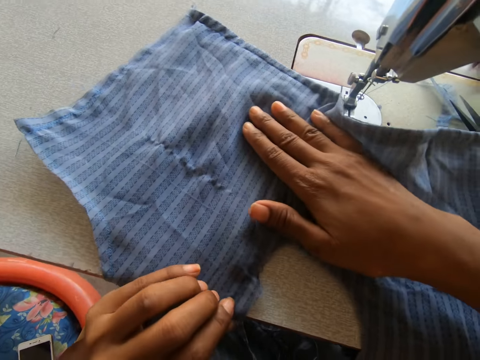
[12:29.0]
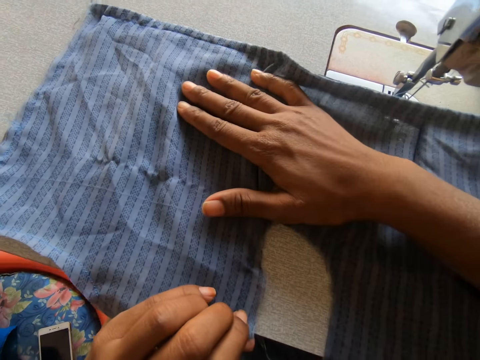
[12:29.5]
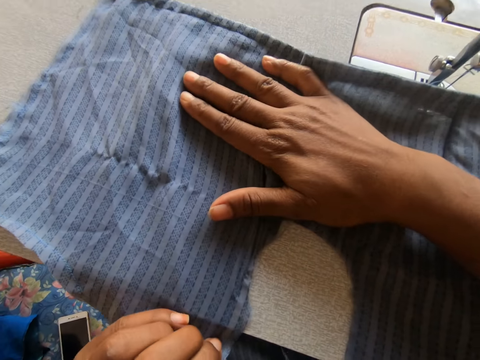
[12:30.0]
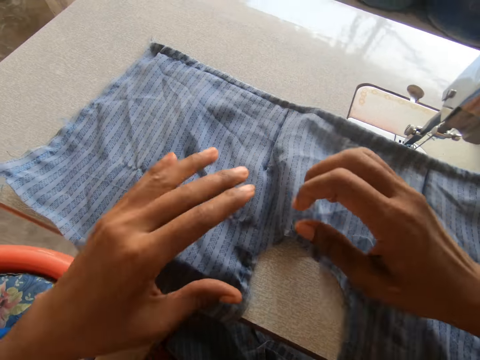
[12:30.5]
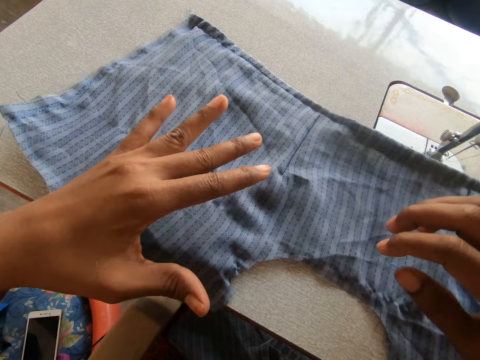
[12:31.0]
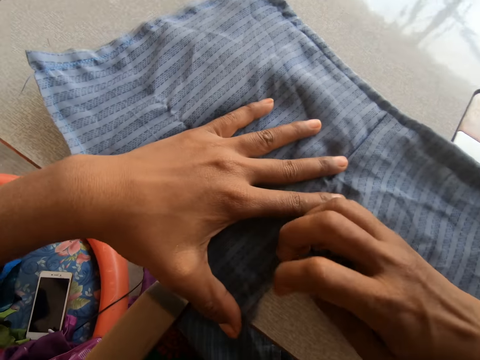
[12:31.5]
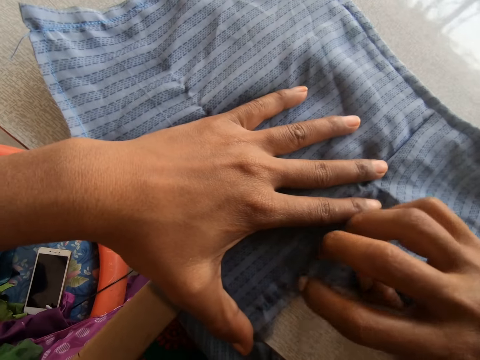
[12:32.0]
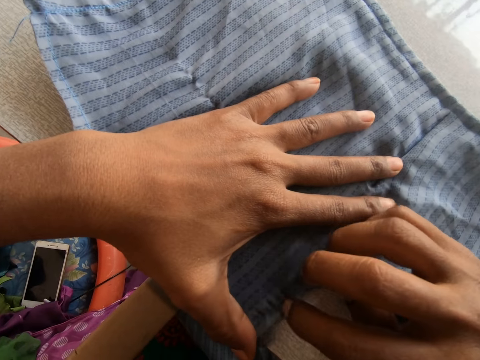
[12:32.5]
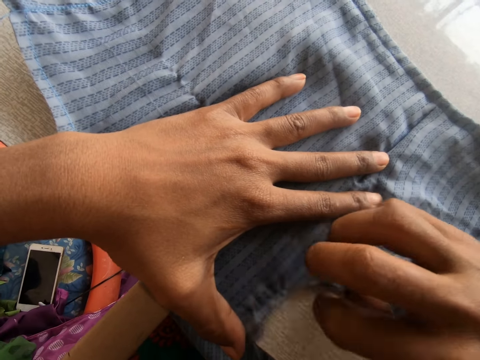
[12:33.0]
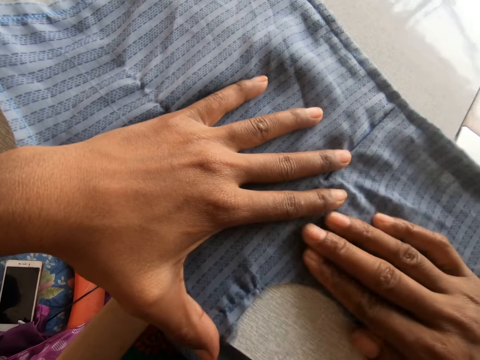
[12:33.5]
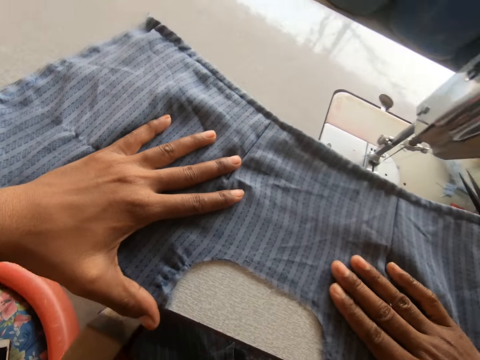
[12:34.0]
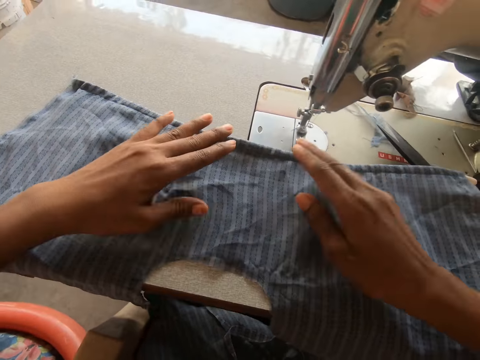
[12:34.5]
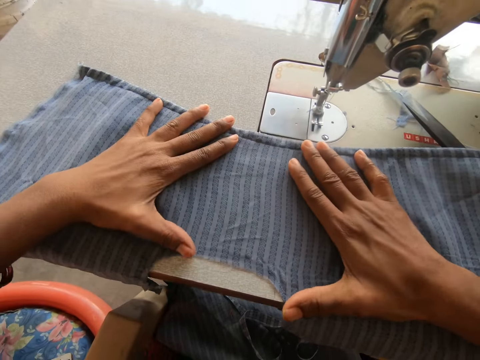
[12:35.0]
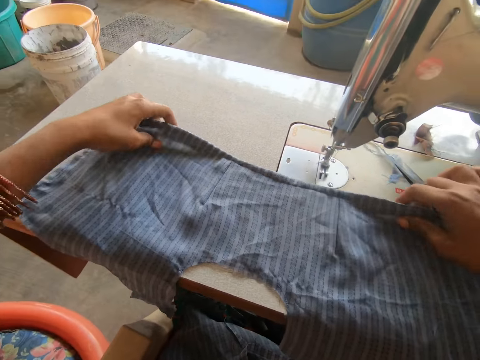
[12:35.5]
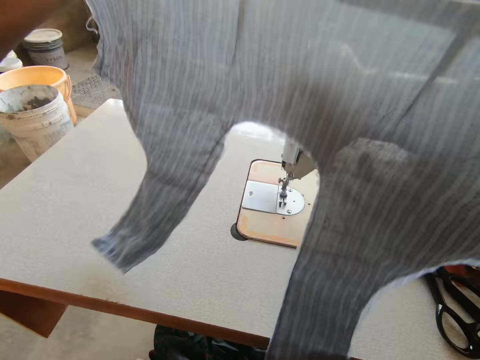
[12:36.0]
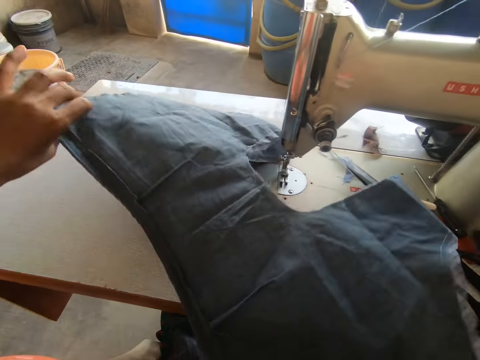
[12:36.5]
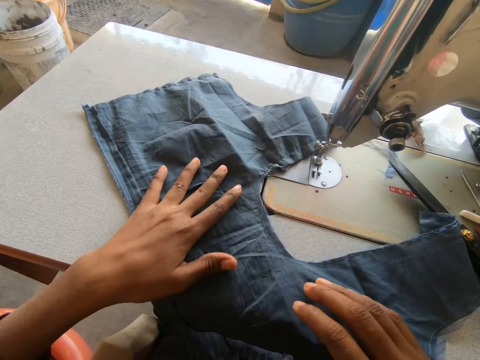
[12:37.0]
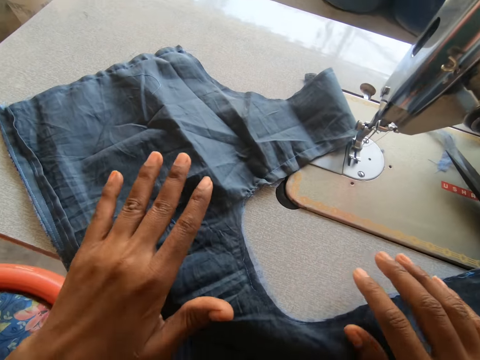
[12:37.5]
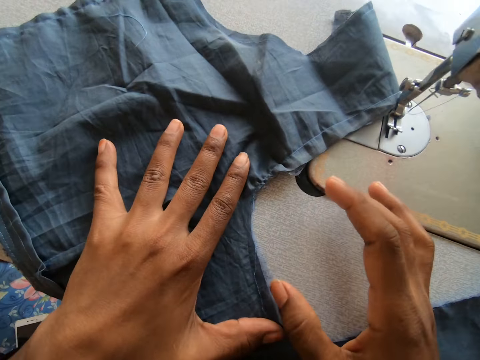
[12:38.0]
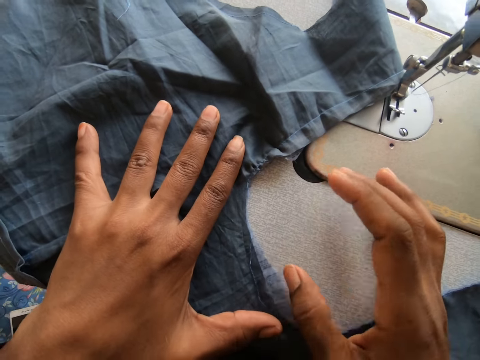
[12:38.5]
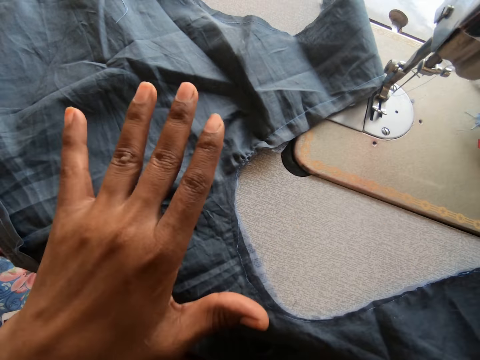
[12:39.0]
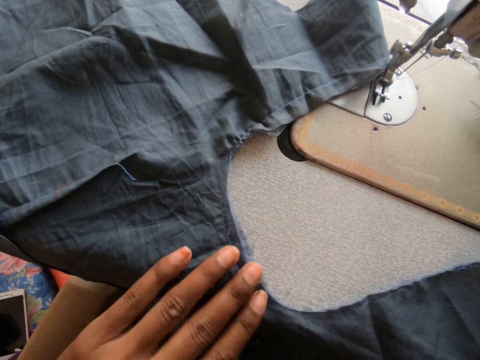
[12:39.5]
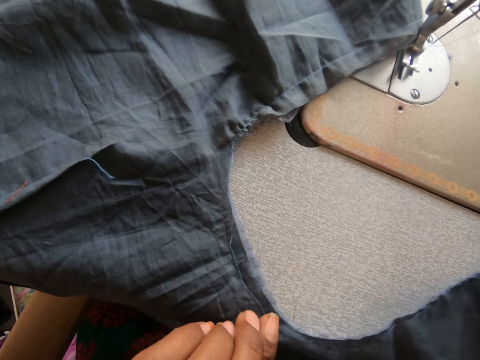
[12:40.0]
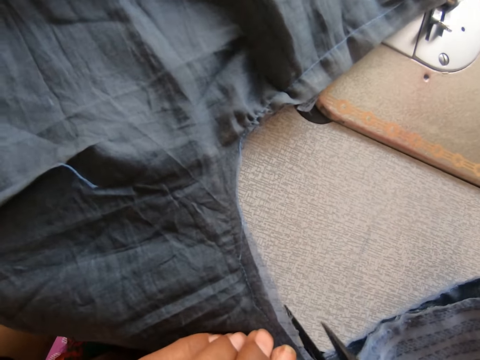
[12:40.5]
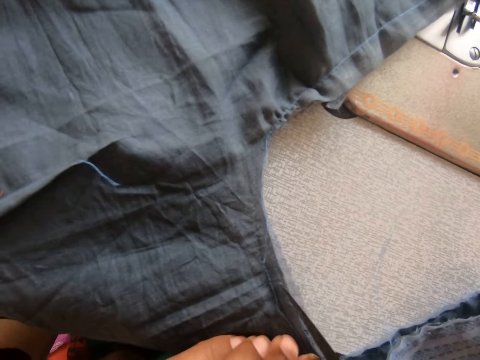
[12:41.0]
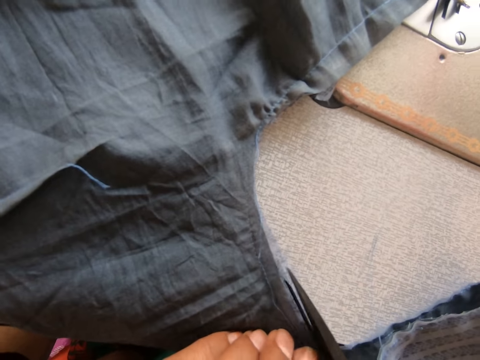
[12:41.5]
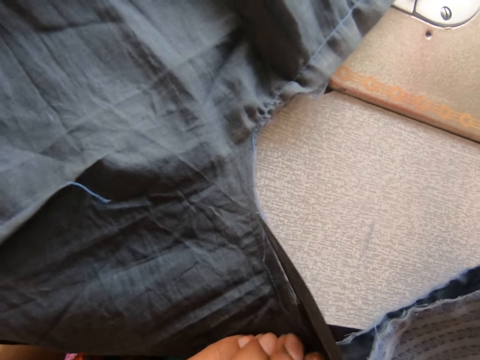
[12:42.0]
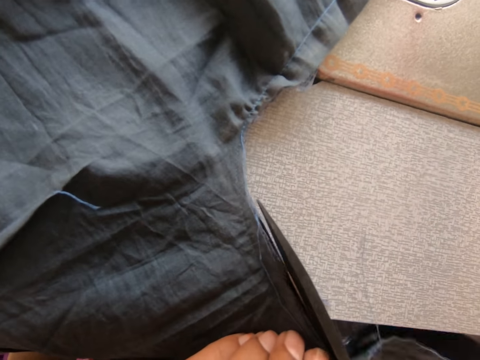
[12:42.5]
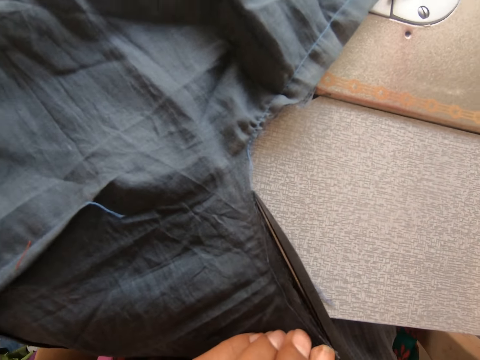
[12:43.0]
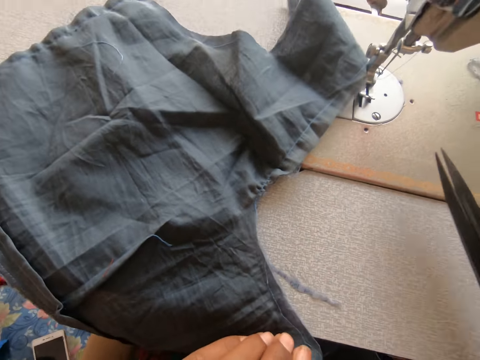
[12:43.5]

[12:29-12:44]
The camera wearer scratches the cloth with her right hand. She touches the piece of cloth. She turns the cloth on the sewing machine with both hands. She lifts up the piece of cloth and puts the piece of cloth on the table. She takes the scissors. She cuts the cloth with the scissors in her right hand.

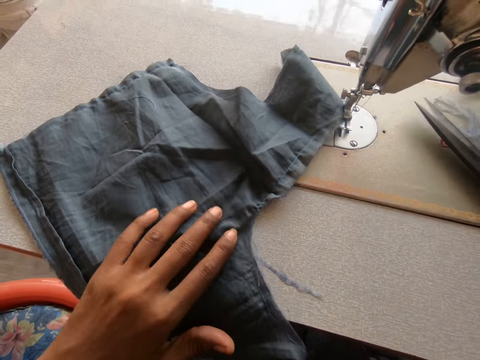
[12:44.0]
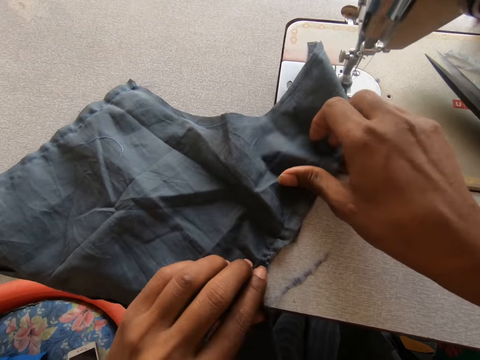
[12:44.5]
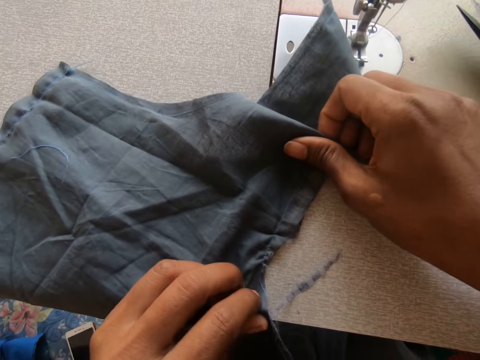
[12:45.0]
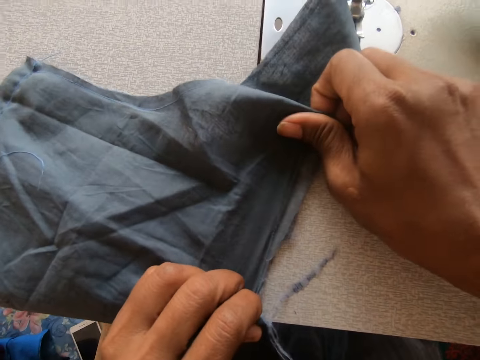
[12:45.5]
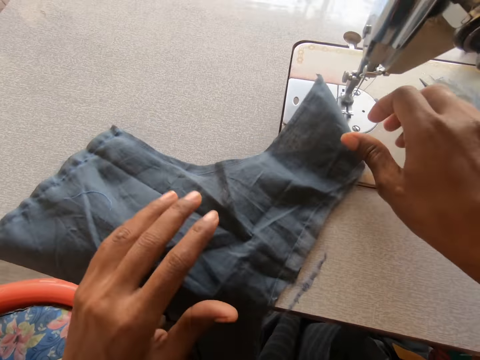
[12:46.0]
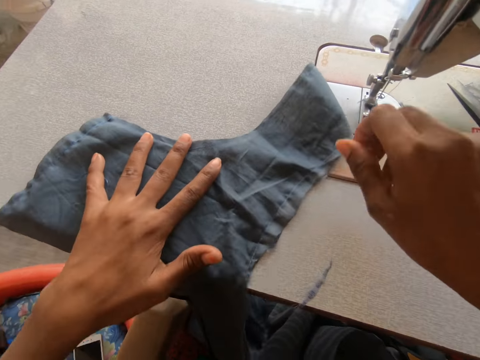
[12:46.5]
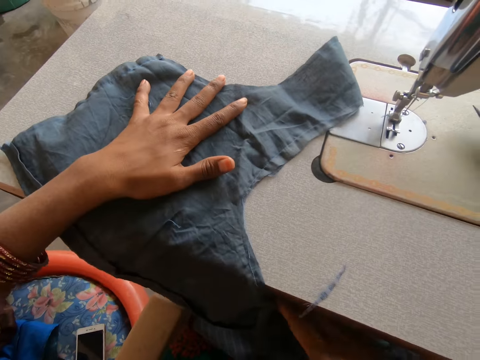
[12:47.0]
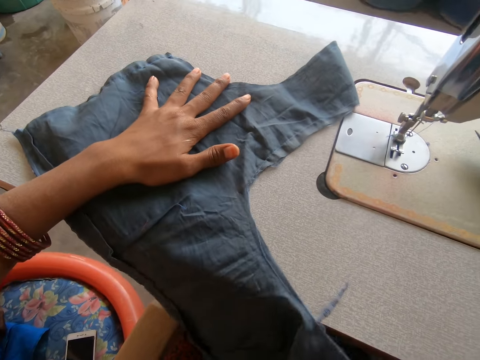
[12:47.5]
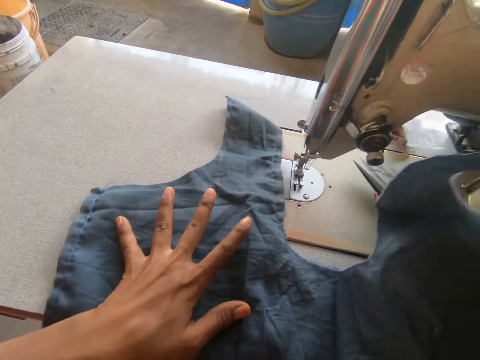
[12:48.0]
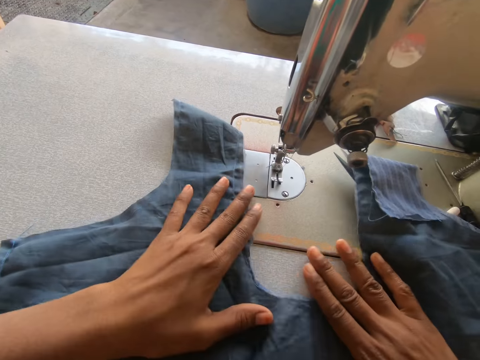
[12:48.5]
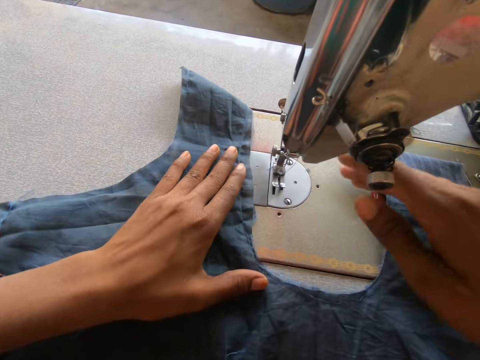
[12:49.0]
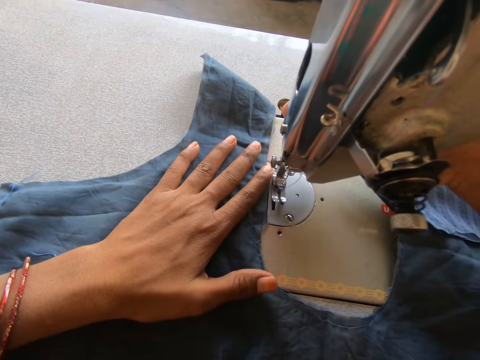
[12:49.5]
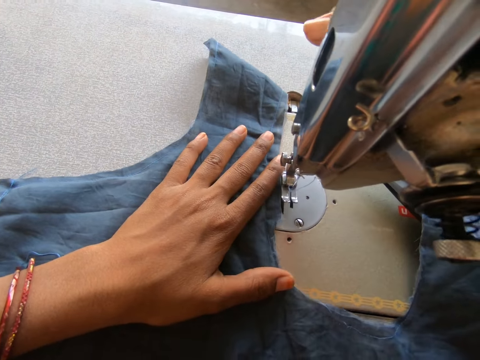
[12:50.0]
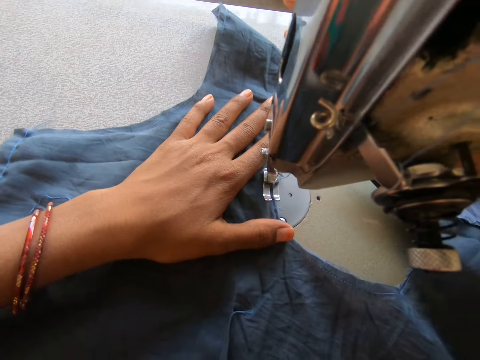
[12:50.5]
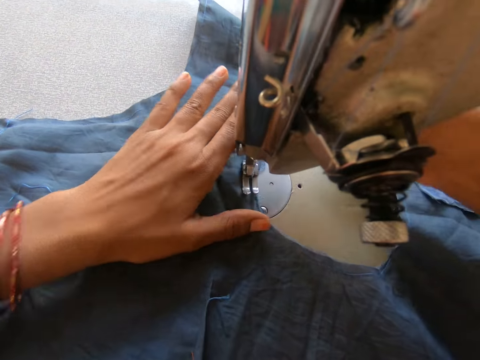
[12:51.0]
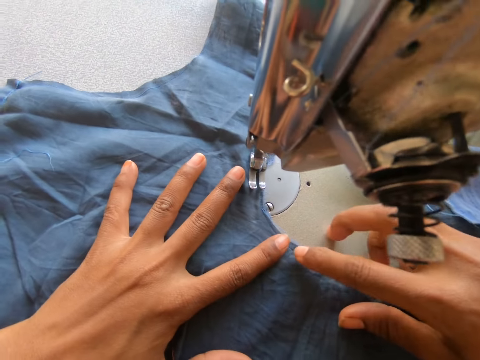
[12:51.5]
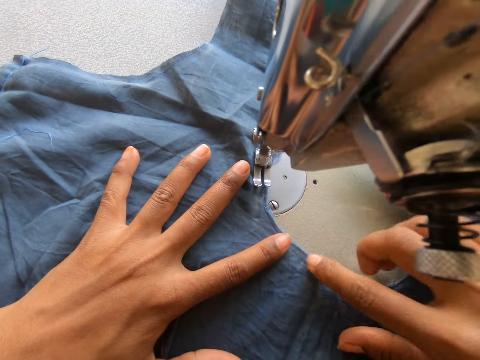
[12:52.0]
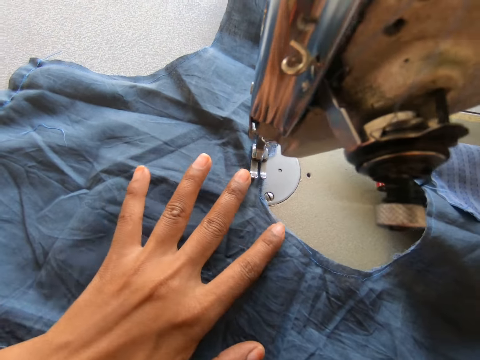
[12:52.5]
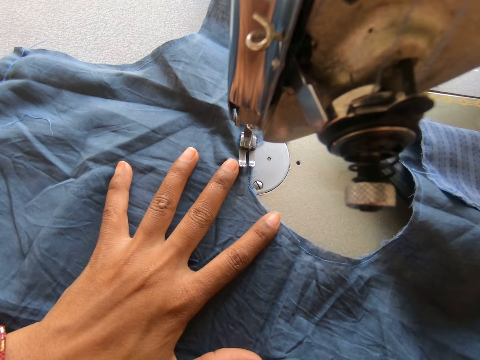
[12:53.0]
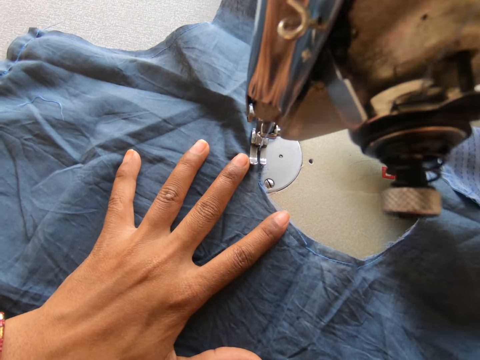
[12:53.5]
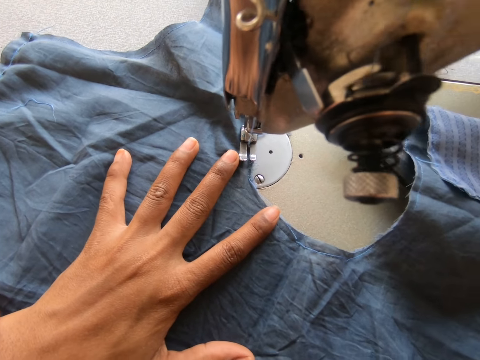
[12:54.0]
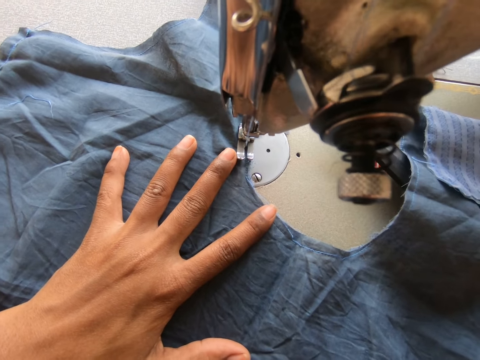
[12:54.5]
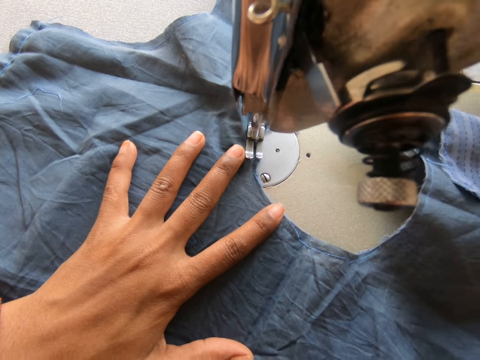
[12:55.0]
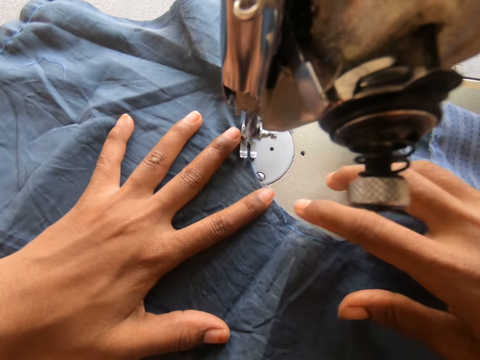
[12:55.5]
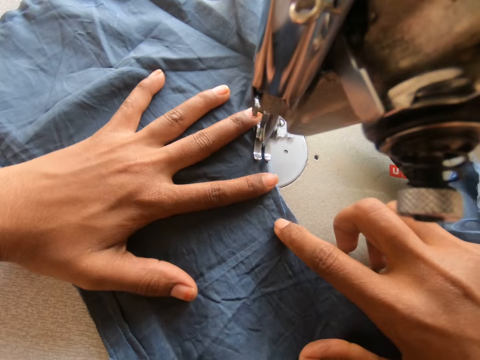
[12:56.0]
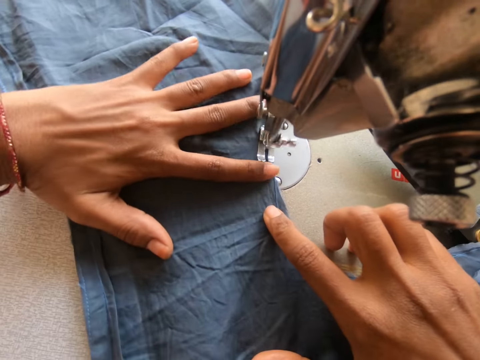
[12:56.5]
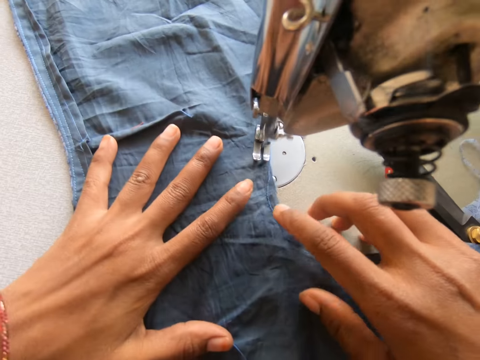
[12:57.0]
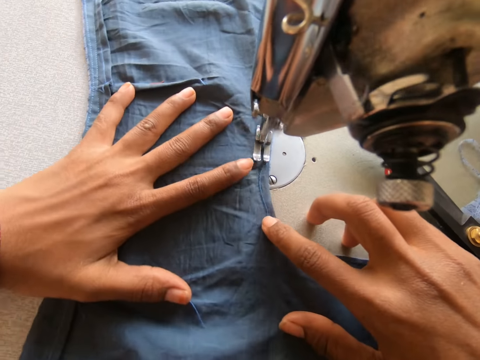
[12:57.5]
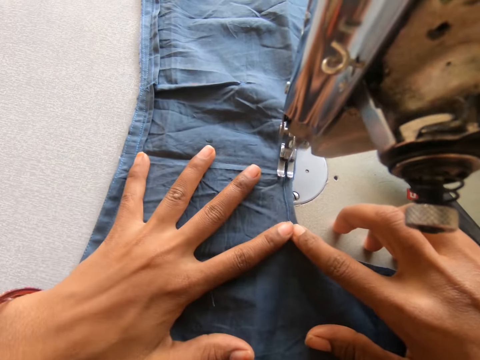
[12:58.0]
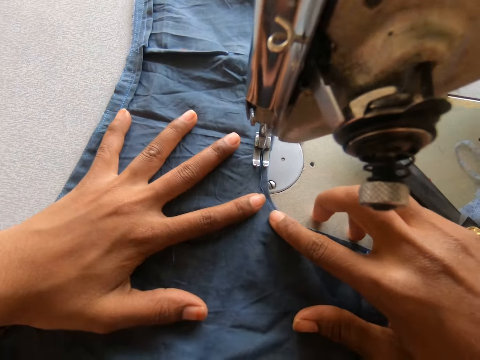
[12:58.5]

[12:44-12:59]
The camera wearer puts down the scissors. They pull the cloth apart with both hands. They raise the sewing machine lever. They press the pressure bar lifter. They start the balance wheel. They sew the cloth with the sewing machine.
